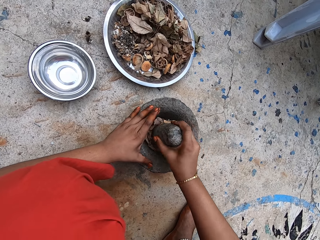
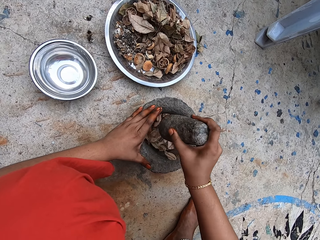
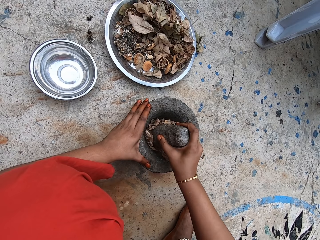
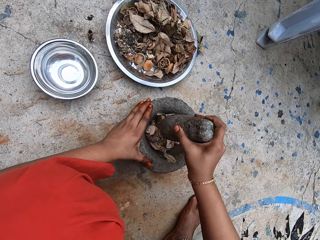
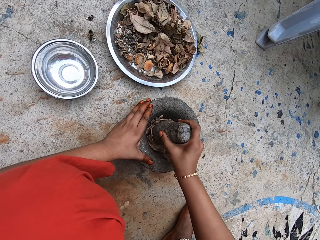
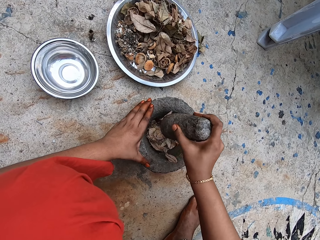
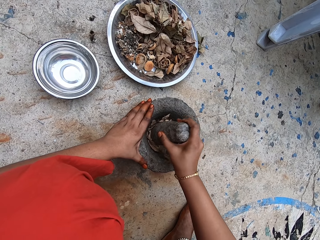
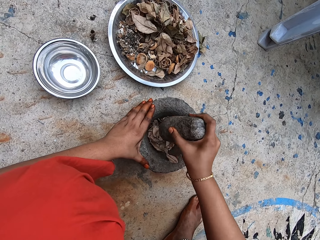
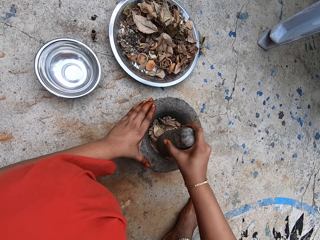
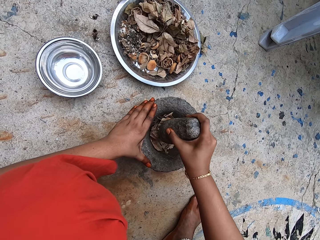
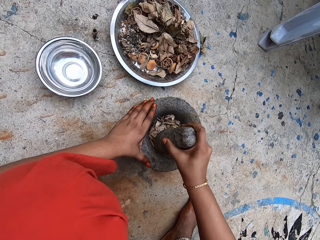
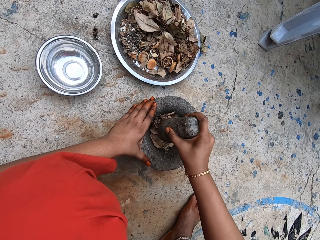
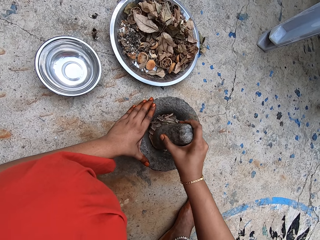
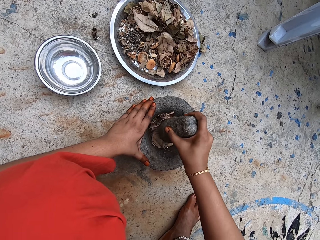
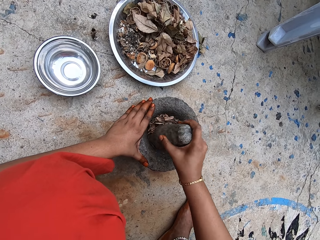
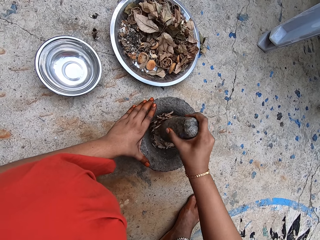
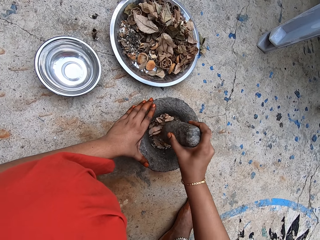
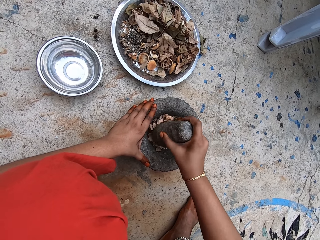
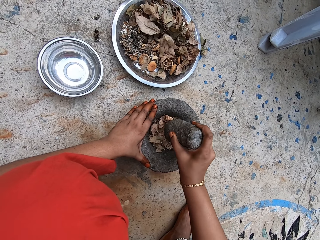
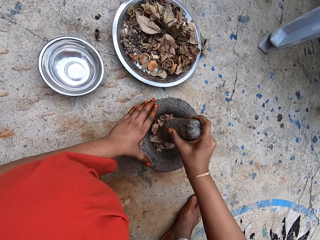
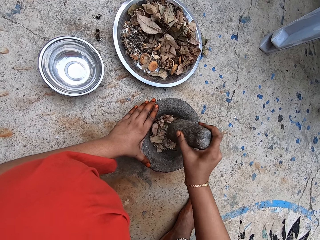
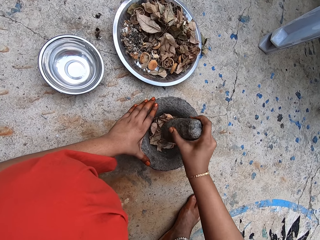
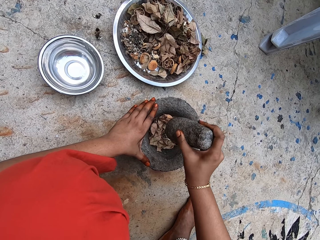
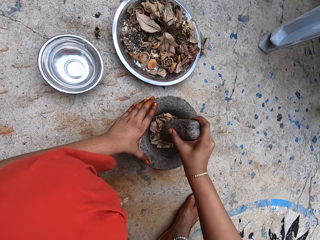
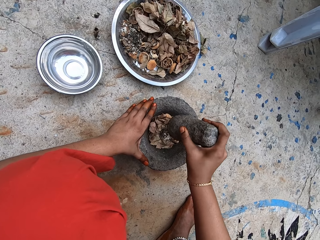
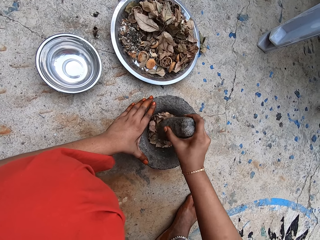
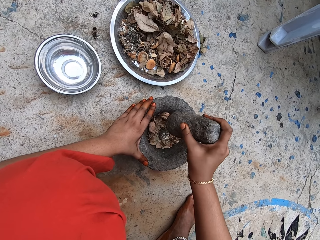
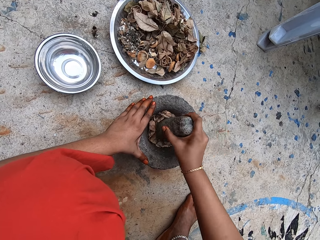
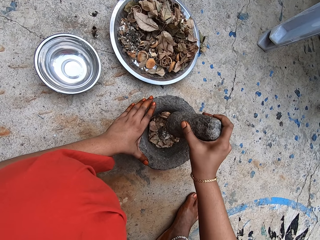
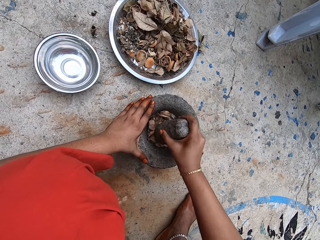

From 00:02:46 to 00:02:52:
The camera wearer smashes the ingredients with the pestle and mortar.

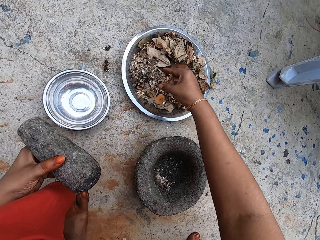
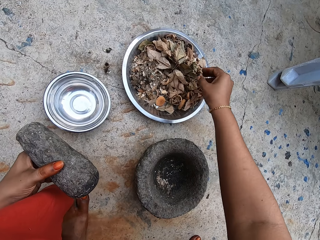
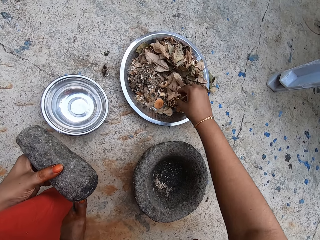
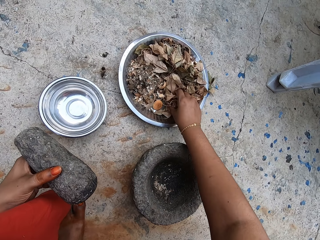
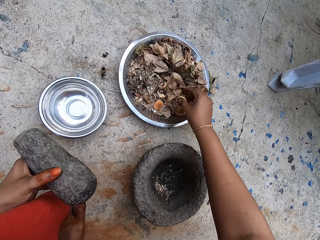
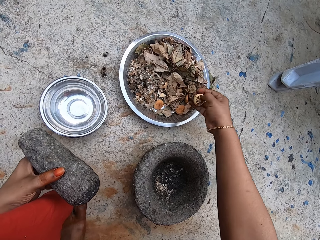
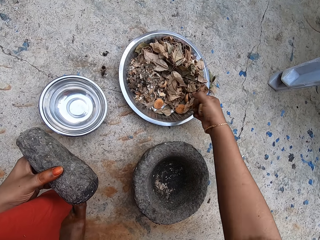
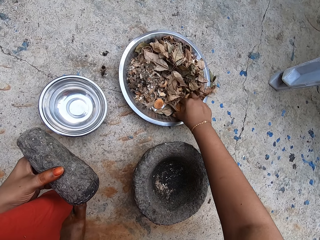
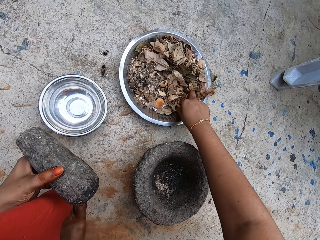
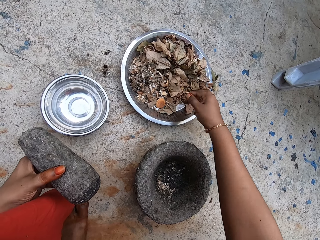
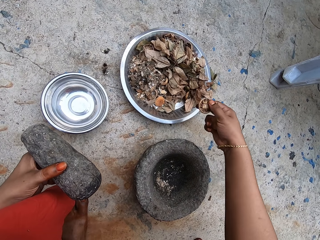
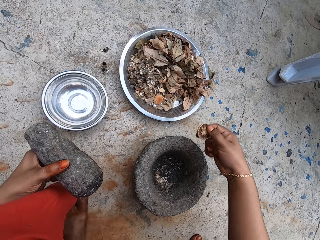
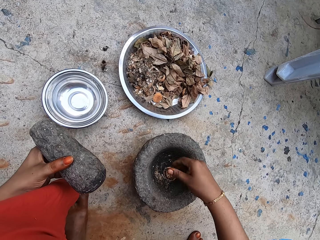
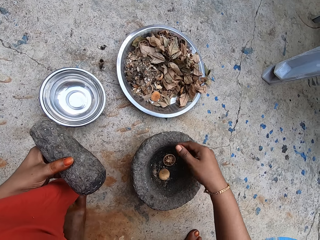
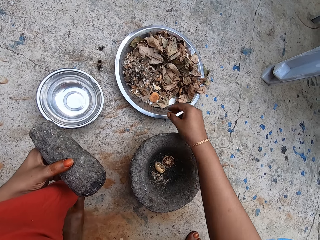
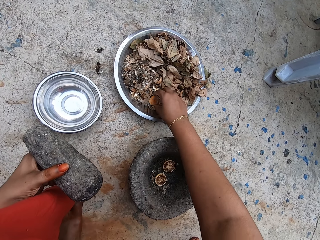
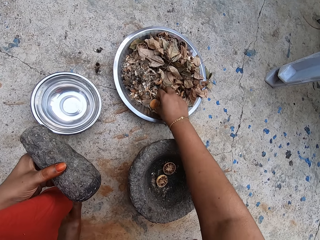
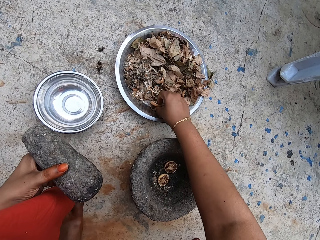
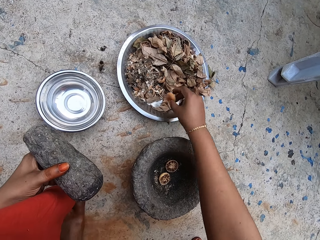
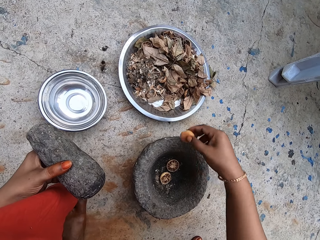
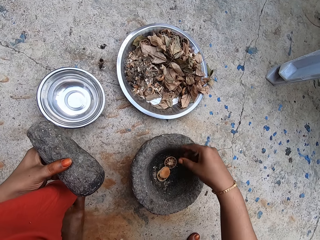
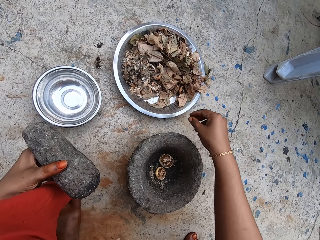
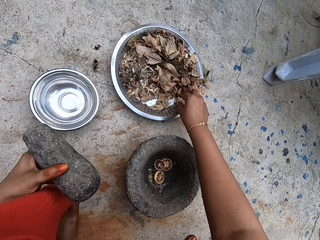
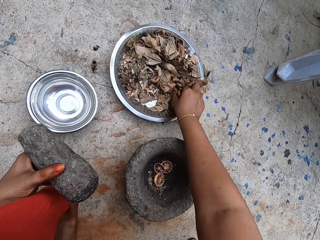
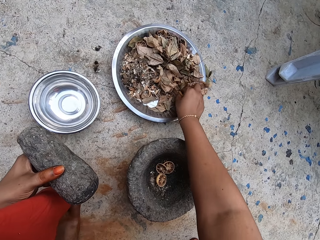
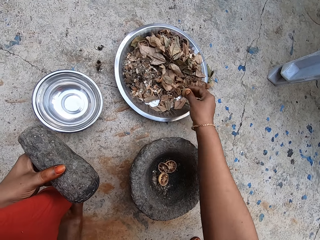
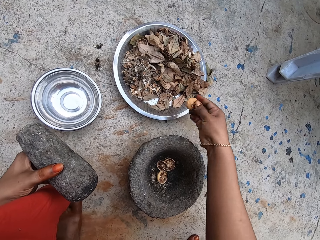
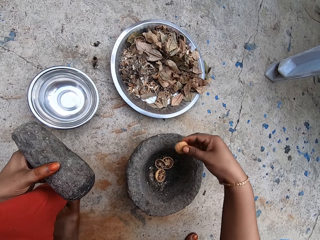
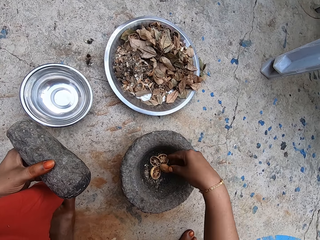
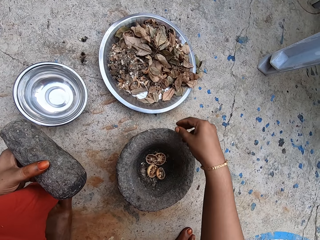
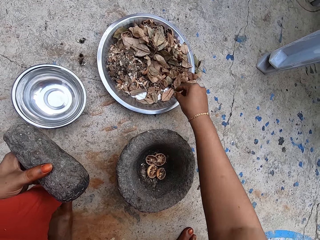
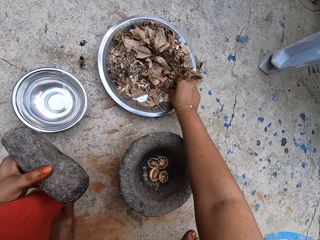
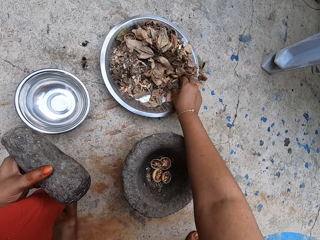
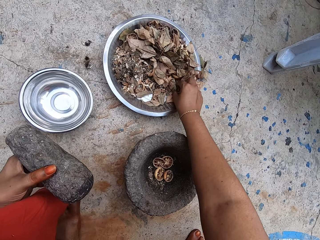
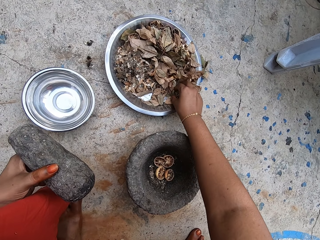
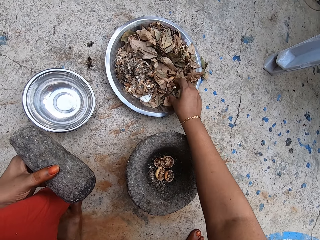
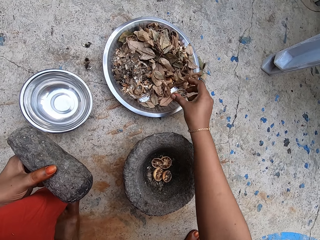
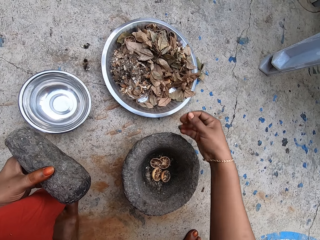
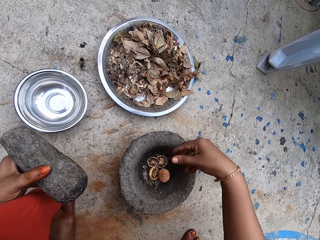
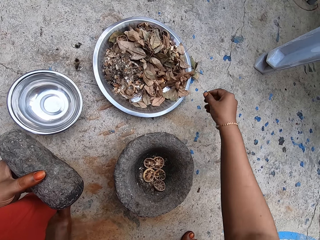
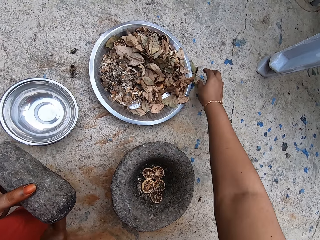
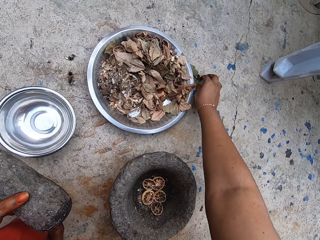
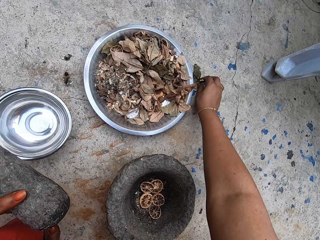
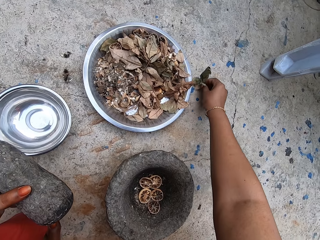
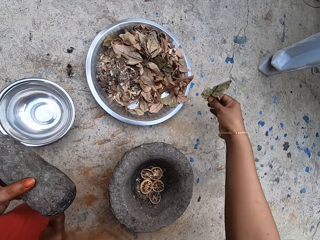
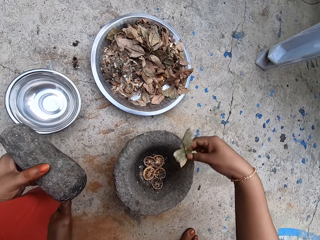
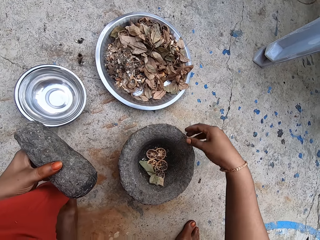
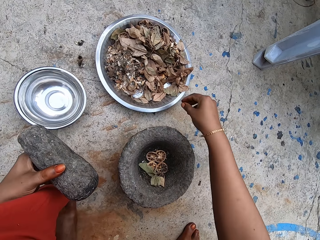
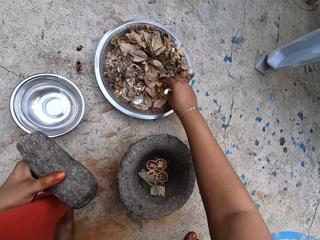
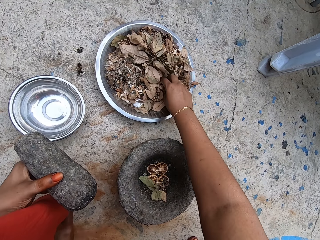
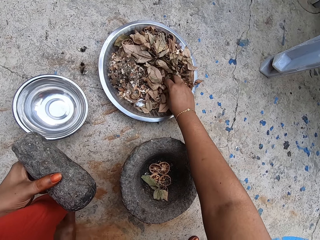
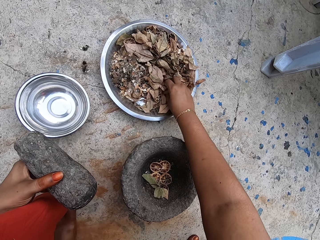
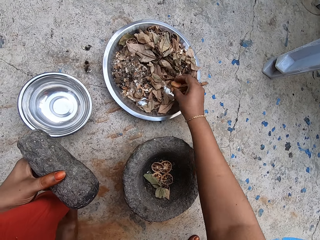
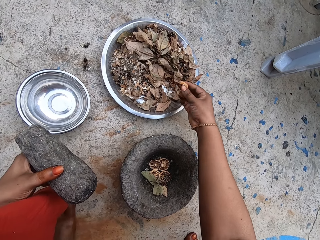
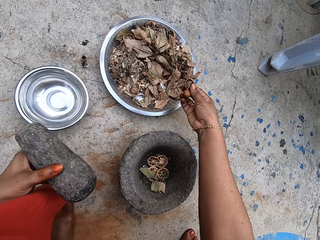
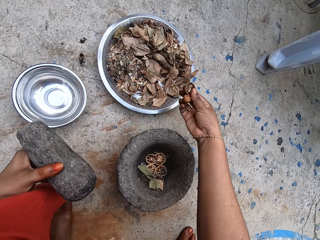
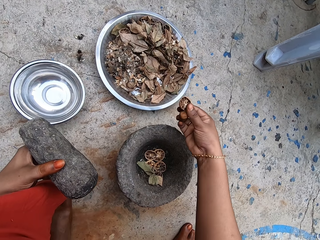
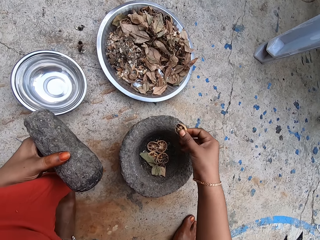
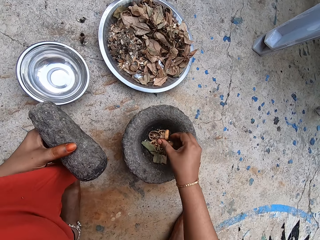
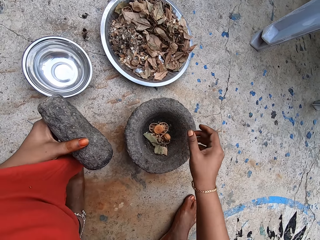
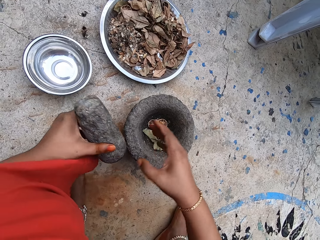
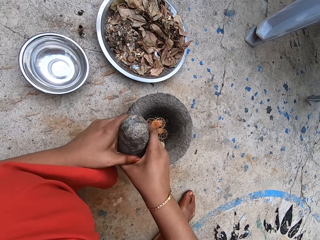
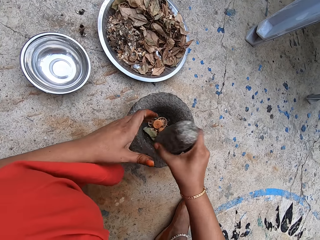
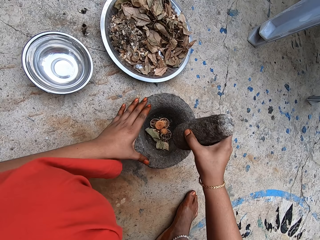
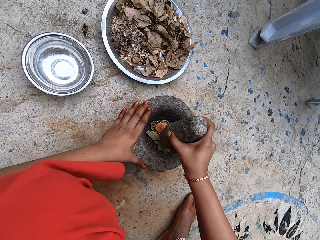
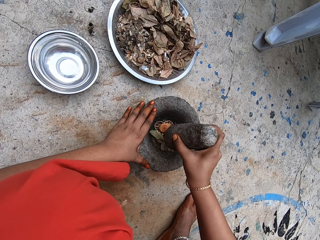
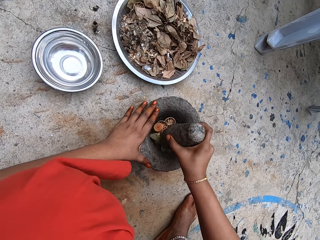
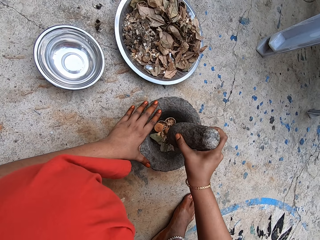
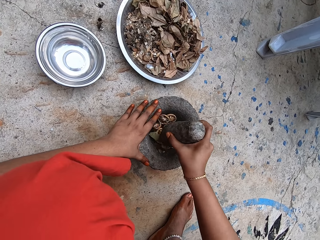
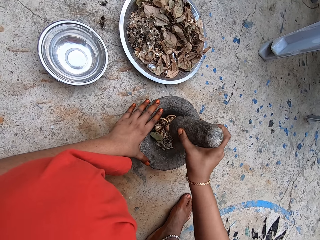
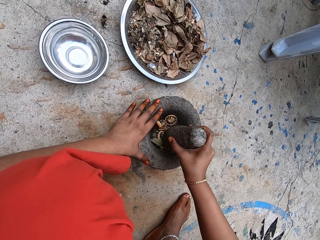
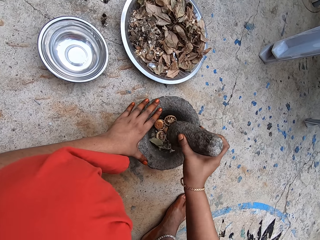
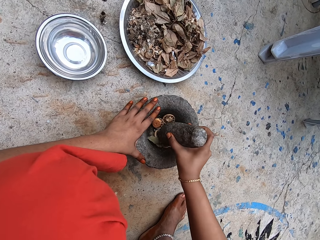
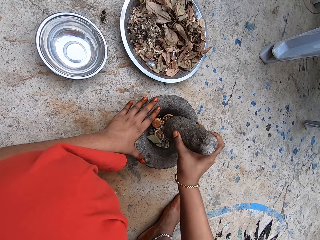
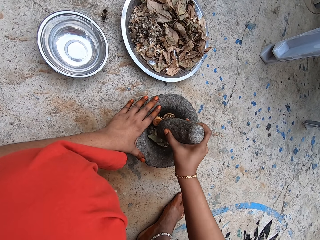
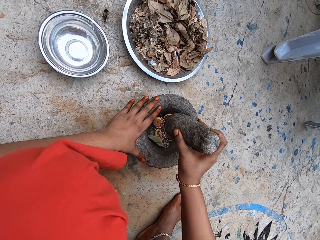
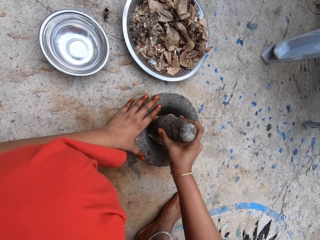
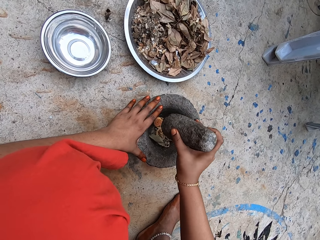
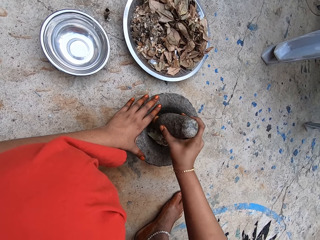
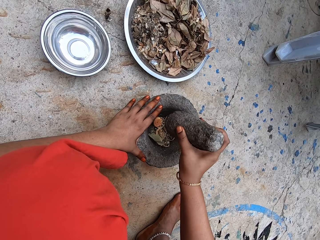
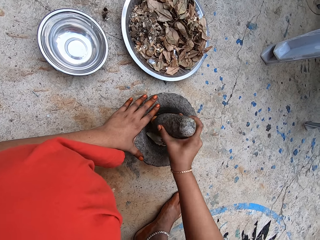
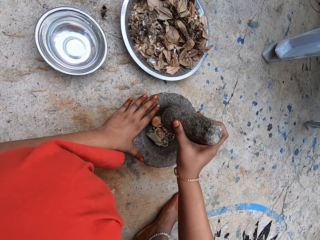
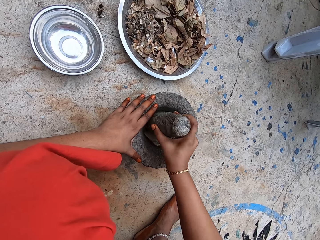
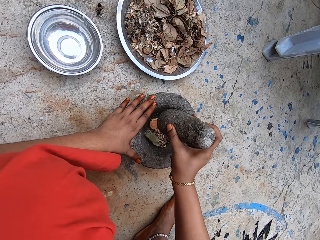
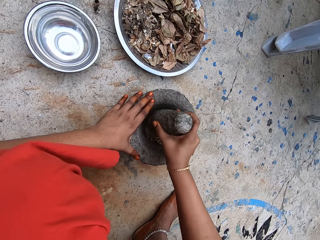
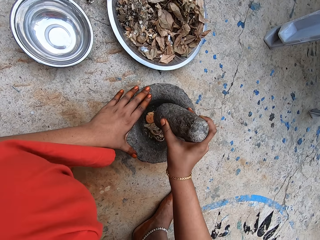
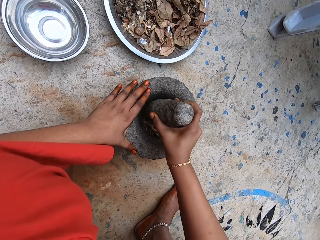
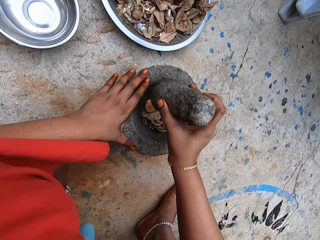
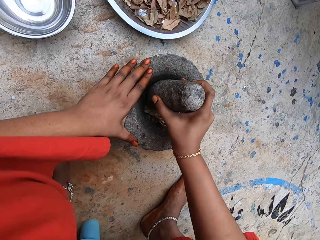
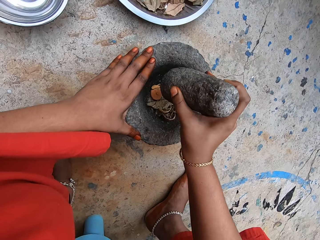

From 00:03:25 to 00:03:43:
The camera wearer picks a dried lime slice from the plate with her right hand. She does so again. She drops the dried lime slices into the mortar with her right hand. She picks a dried lime slice from the plate with her right hand. She drops the dried lime slice into the mortar with her right hand. She picks a dried lime slice from the plate with her right hand. She drops the dried lime slice into the mortar with her right hand. She picks a dried lime slice from the plate with her right hand. She drops the dried lime slice into the mortar with her right hand. She picks a dried kaffir lime leaf from the ground with her right hand. She drops the dried kaffir lime leaf into the mortar with her right hand. She picks a dried lime slice from the plate with her right hand. She drops the dried lime slice into the mortar with her right hand. She passes the pestle from her left hand to her right hand. She places her left hand on the mortar. She picks the pestle with the right hand. She pounds the dried lime slices and the dried kaffir lime leaf in the mortar with the pestle in her right hand.
